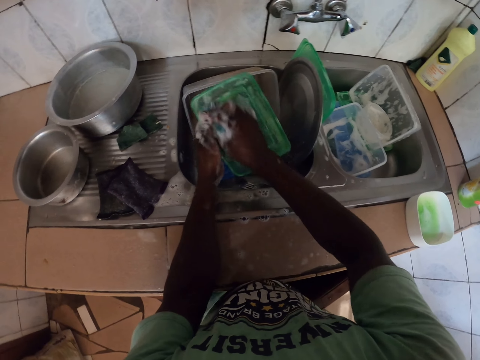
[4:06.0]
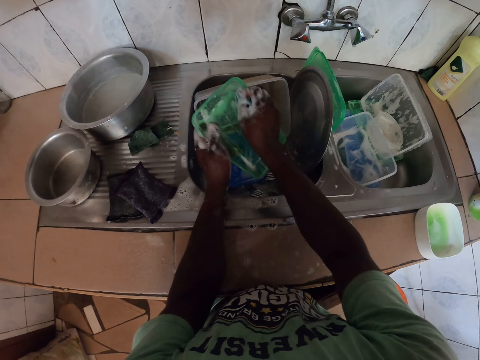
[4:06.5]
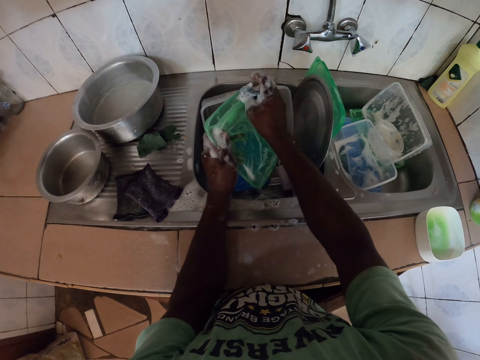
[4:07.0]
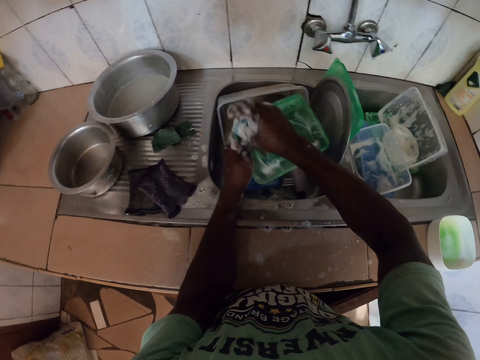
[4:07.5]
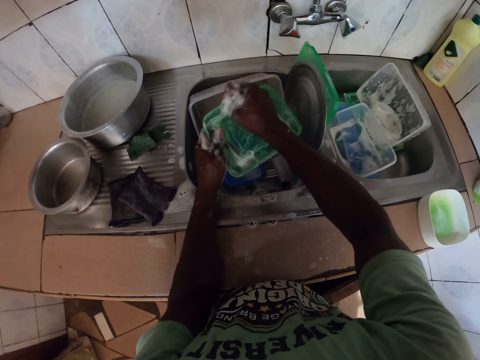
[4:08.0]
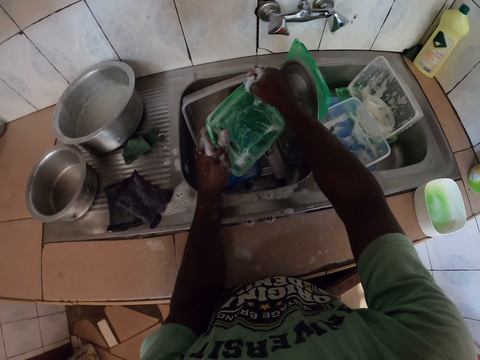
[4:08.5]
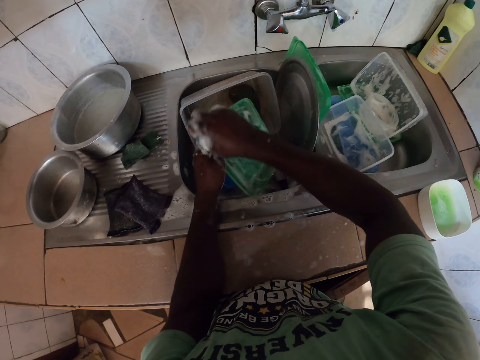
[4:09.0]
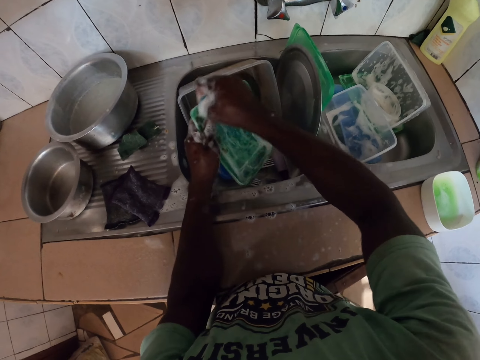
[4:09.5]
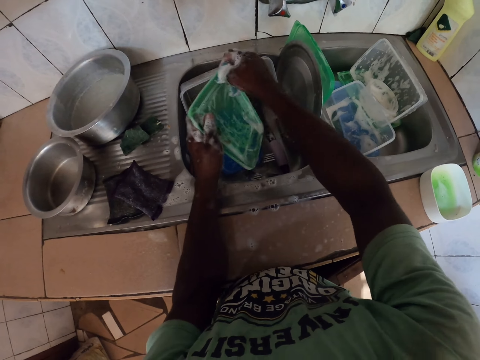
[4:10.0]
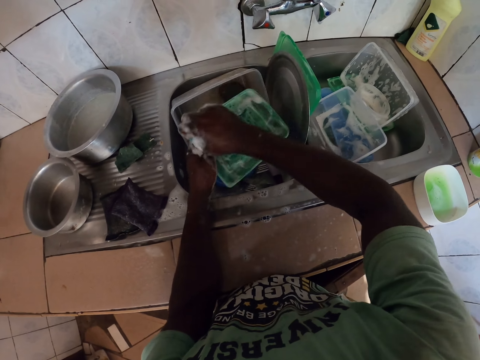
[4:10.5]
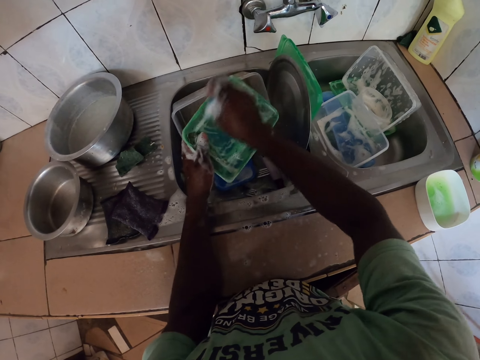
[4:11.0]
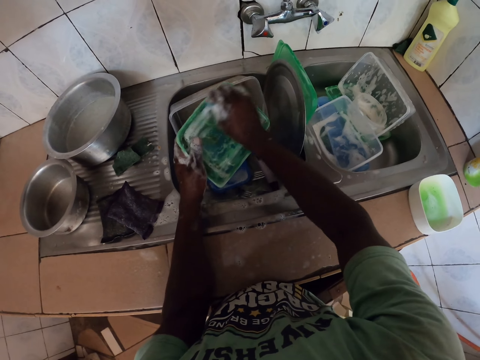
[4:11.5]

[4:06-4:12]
The camera wearer washes the tin lid.

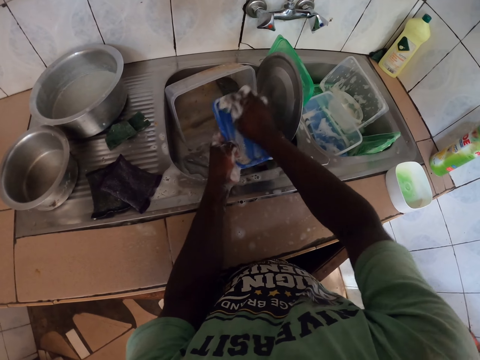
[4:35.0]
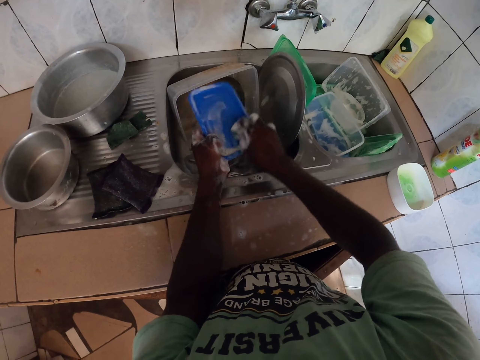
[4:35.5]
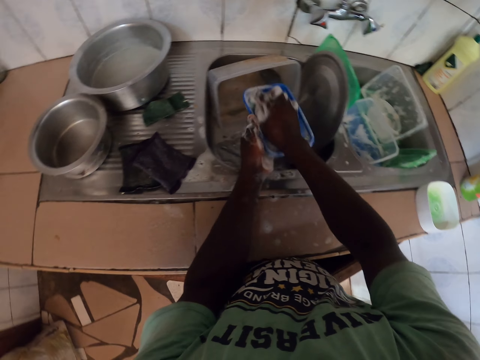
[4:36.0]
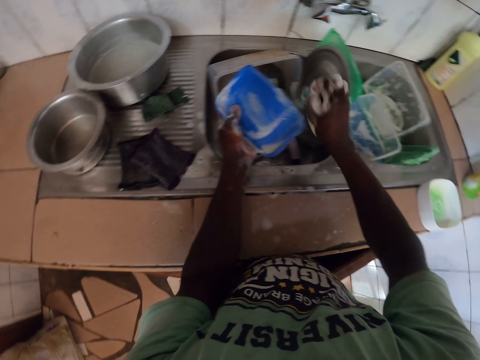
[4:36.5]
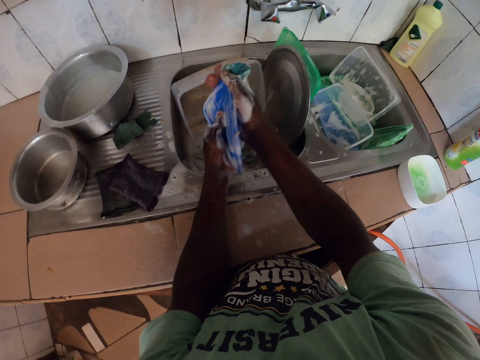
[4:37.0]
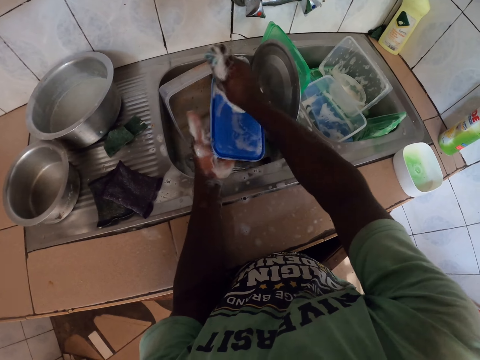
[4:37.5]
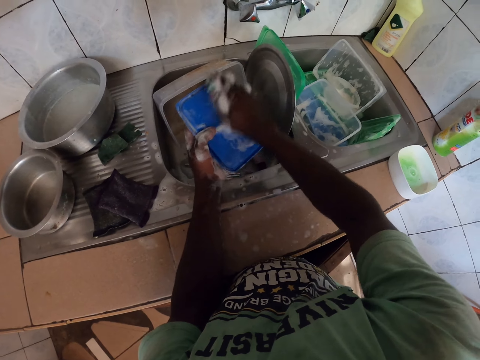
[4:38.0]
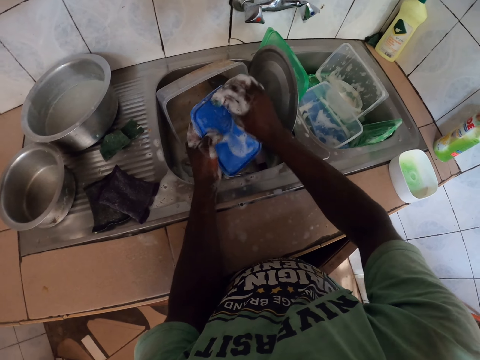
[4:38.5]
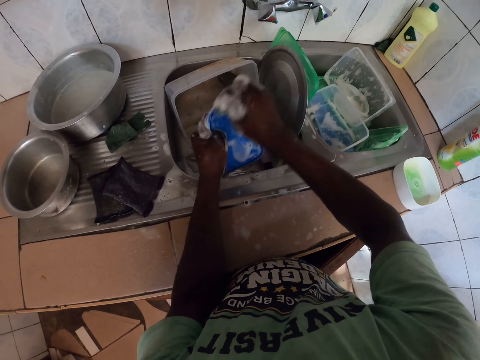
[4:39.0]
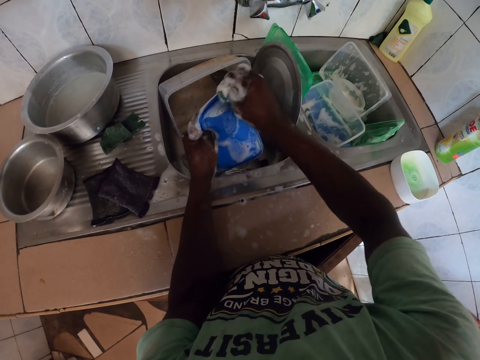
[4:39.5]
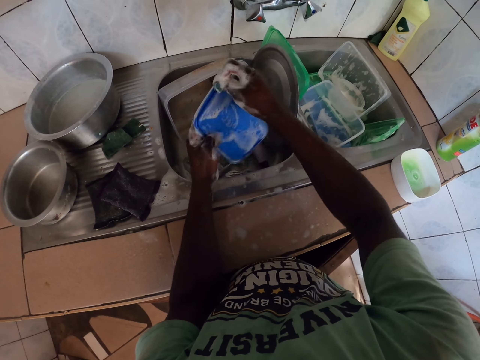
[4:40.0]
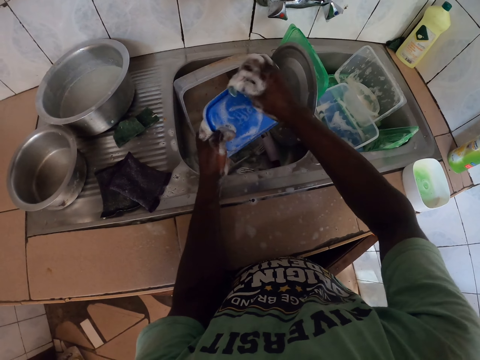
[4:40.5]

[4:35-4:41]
The camera wearer washes the tin lid.

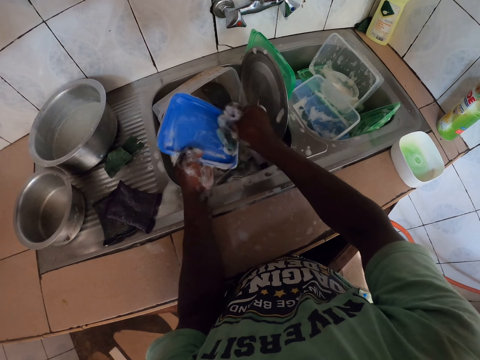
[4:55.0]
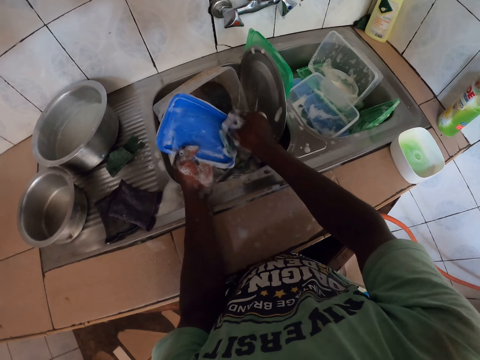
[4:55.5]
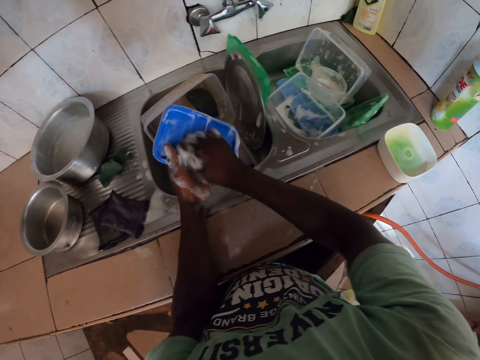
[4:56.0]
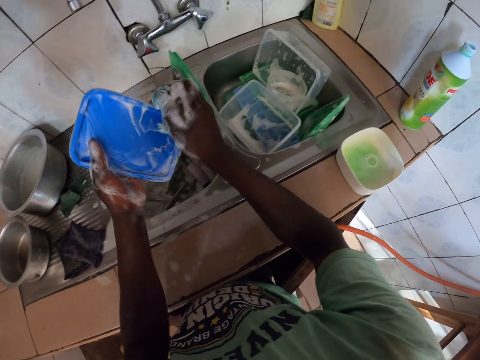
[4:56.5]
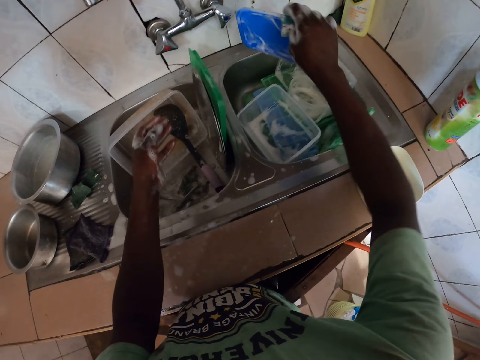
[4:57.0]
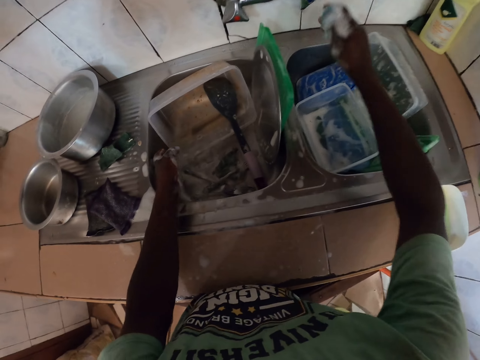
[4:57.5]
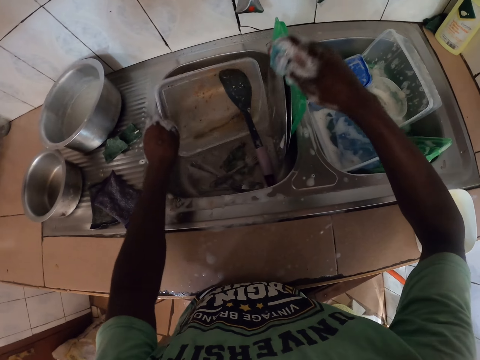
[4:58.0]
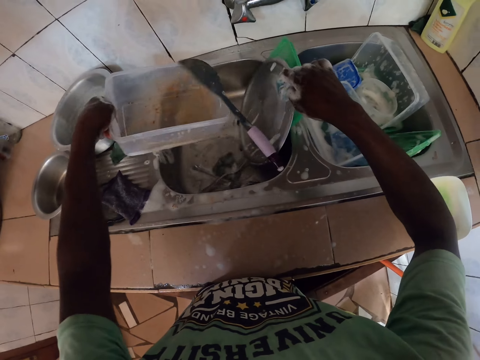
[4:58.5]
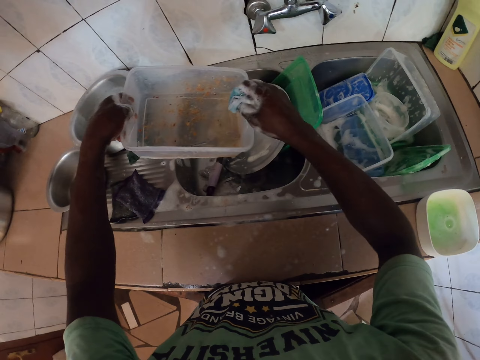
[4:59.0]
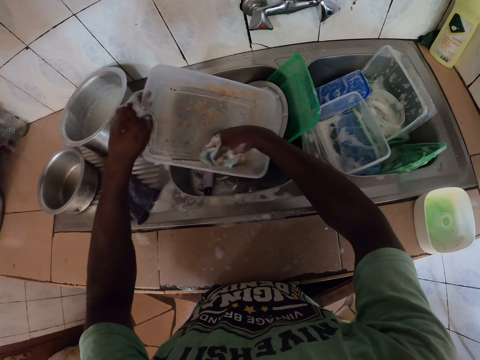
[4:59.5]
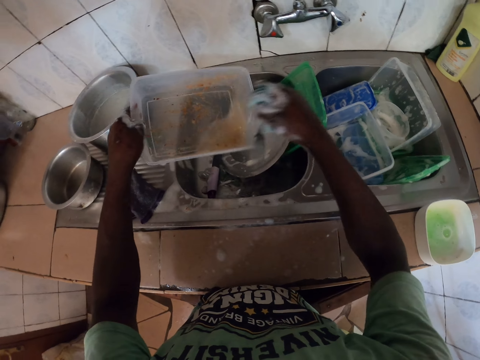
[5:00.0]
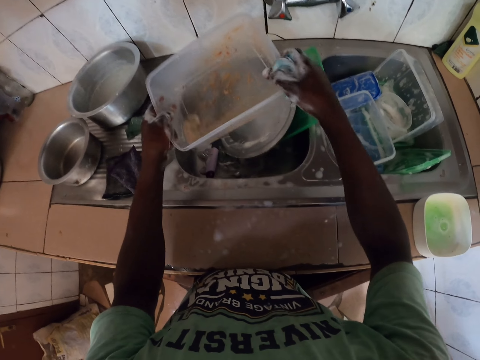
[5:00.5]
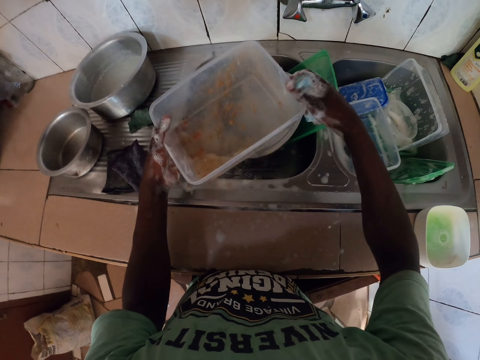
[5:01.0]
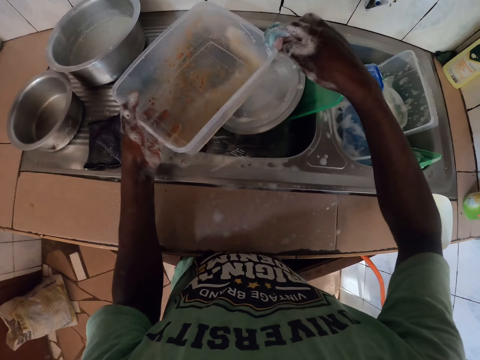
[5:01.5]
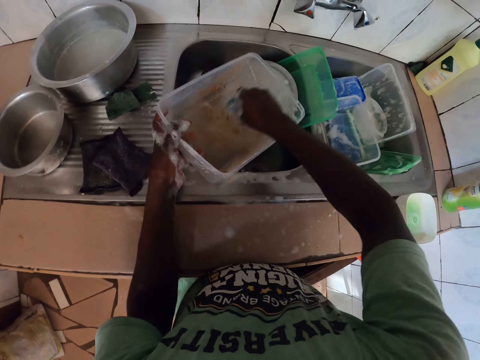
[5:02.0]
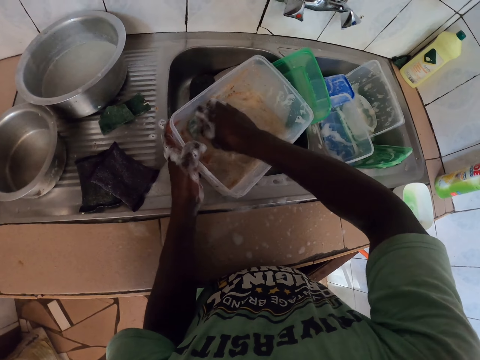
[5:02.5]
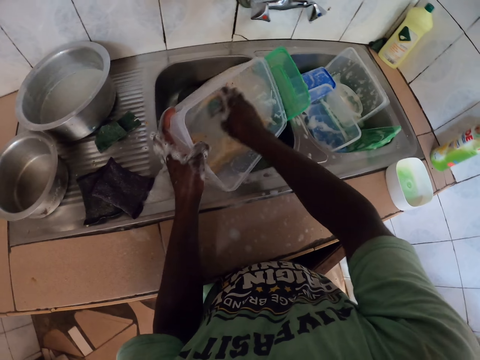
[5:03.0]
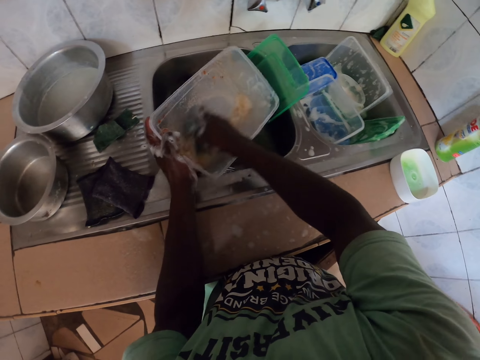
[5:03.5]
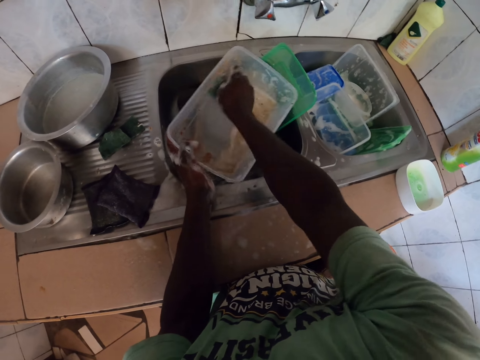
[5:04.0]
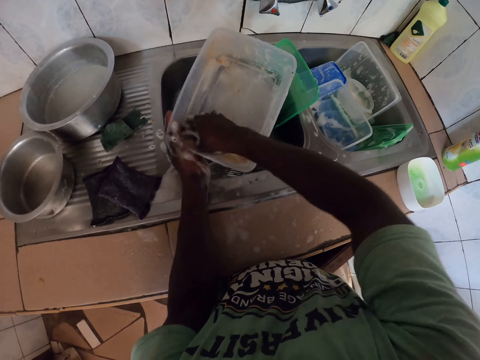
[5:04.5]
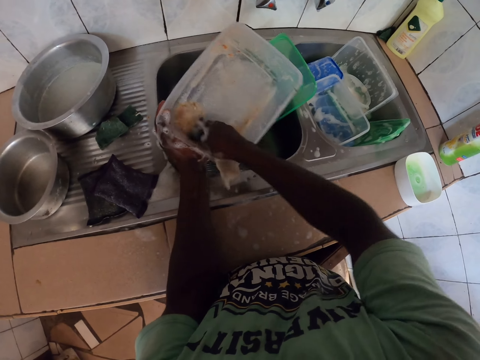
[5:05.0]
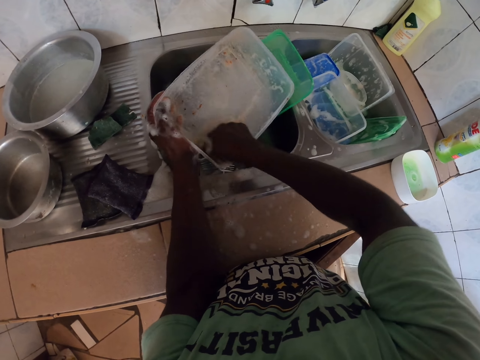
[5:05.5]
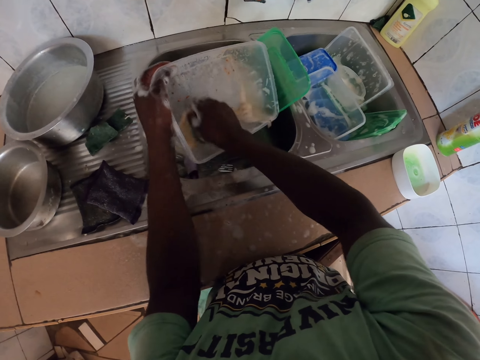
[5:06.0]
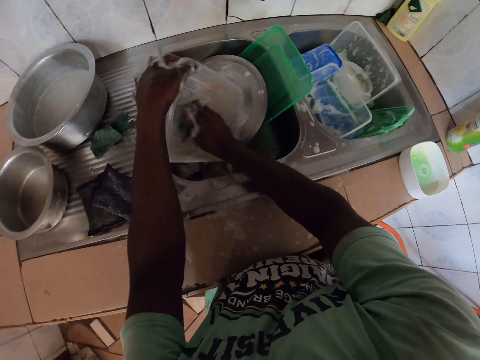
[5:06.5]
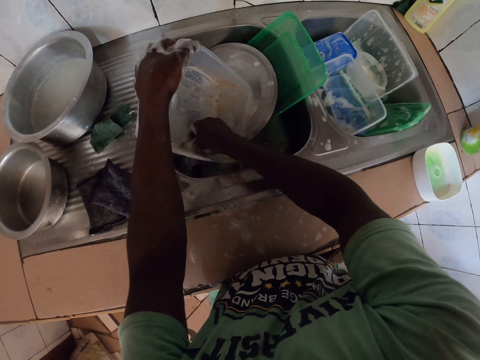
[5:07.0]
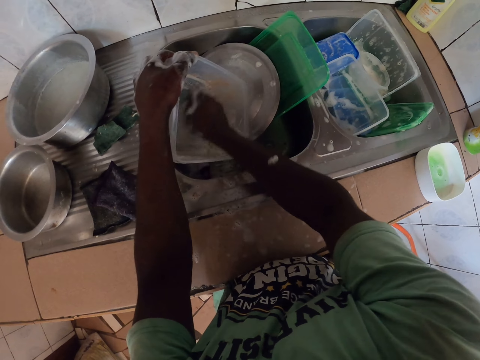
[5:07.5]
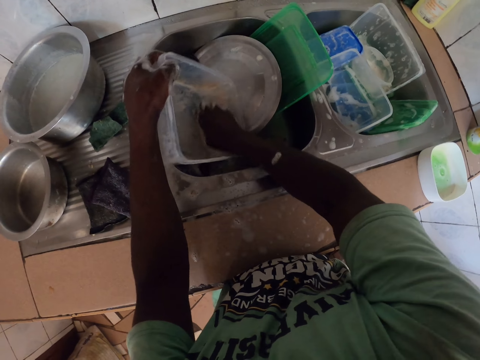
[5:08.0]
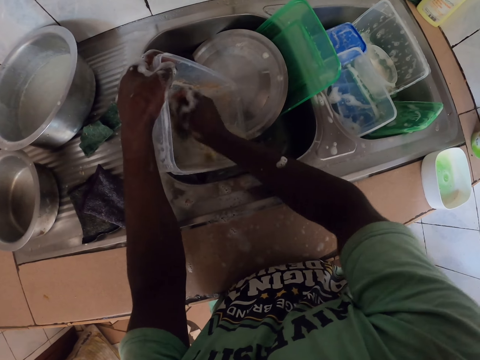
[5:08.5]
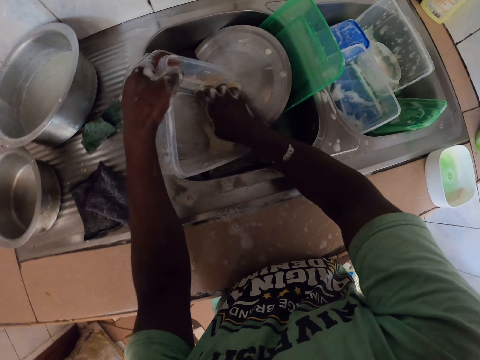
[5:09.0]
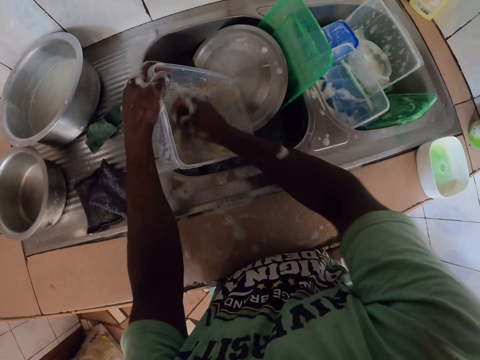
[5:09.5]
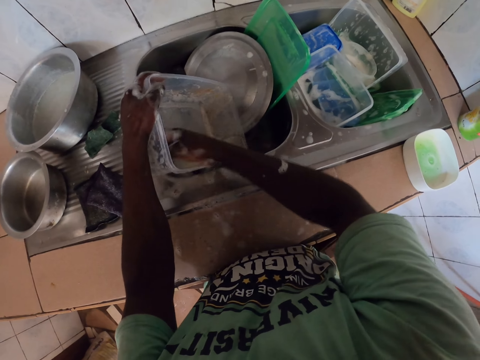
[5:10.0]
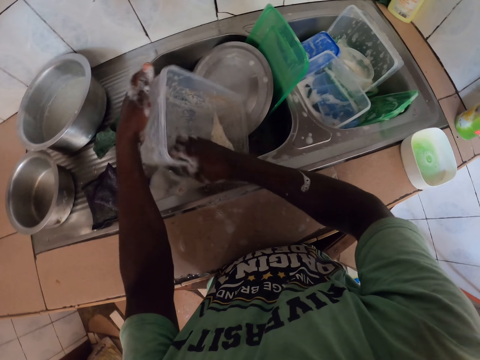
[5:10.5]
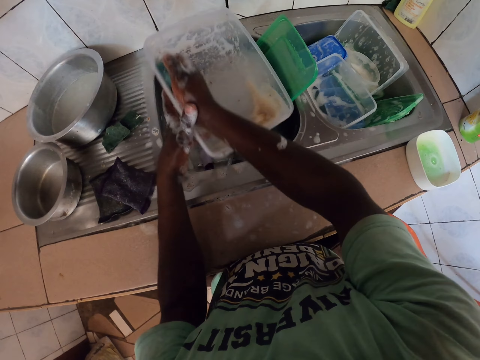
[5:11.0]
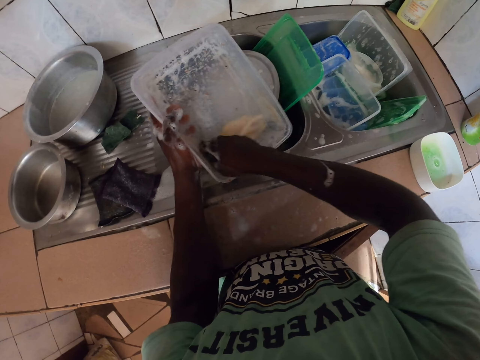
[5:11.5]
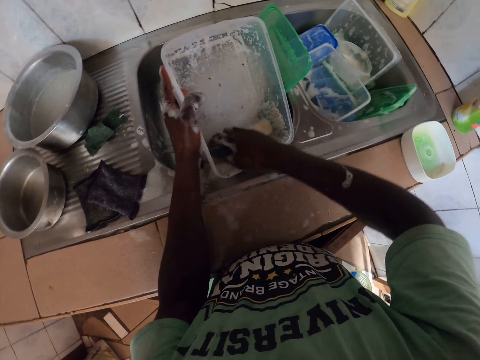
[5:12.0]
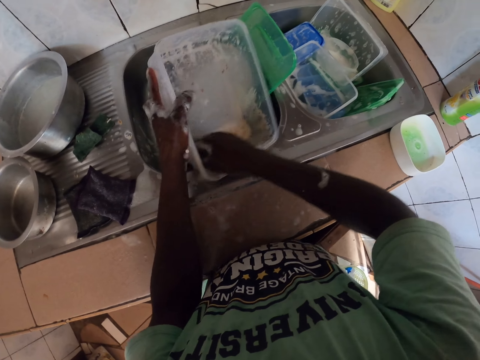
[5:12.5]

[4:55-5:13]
The camera wearer drops the lid in the sink. They pick the tin from the sink, wash the tin and drop a spoon from the tin. They pick the spoon and wash the tin.
